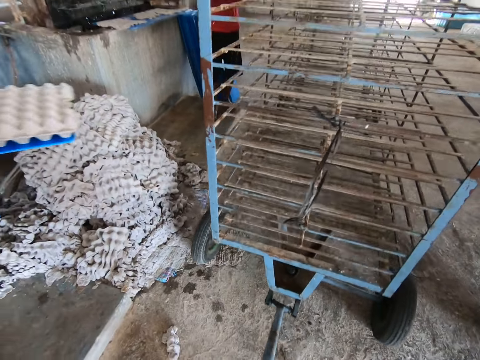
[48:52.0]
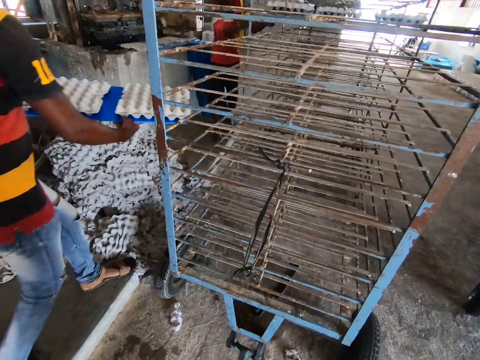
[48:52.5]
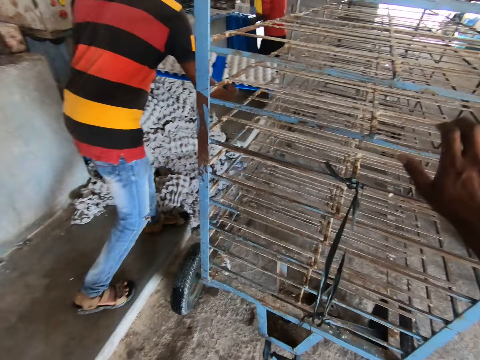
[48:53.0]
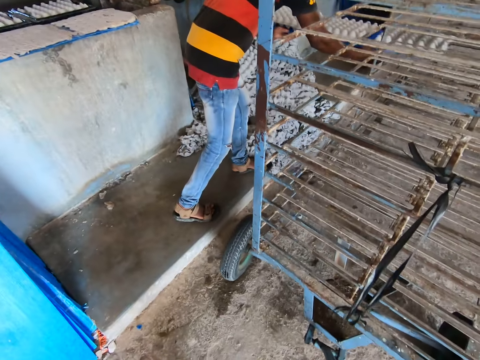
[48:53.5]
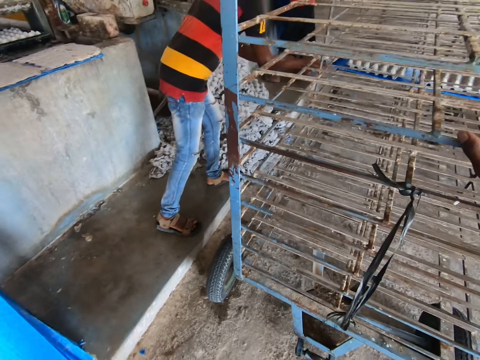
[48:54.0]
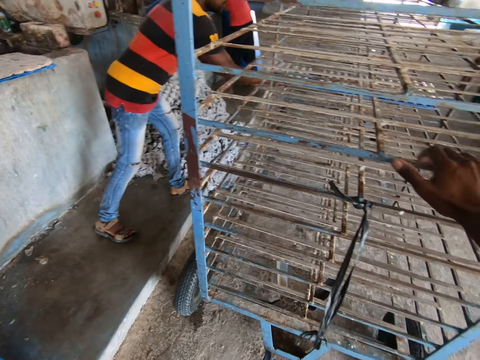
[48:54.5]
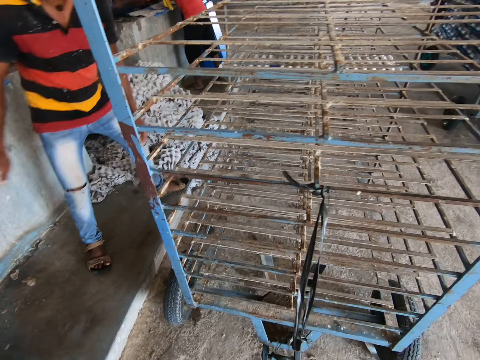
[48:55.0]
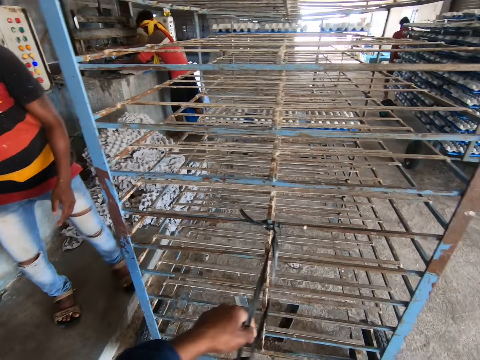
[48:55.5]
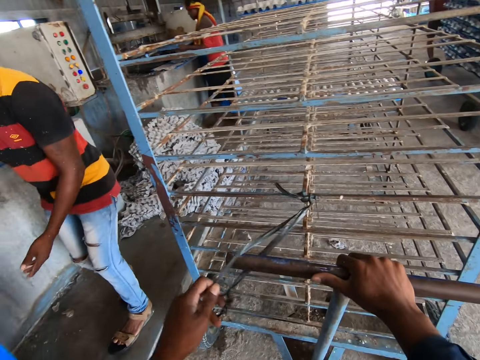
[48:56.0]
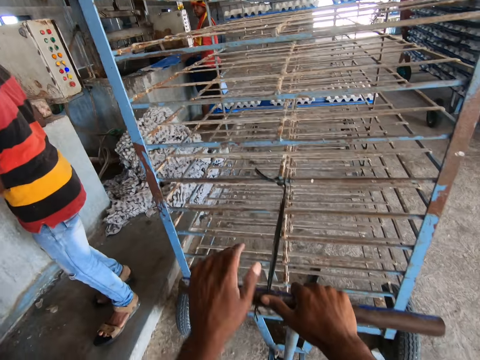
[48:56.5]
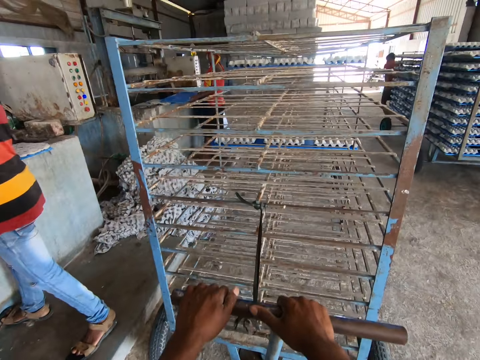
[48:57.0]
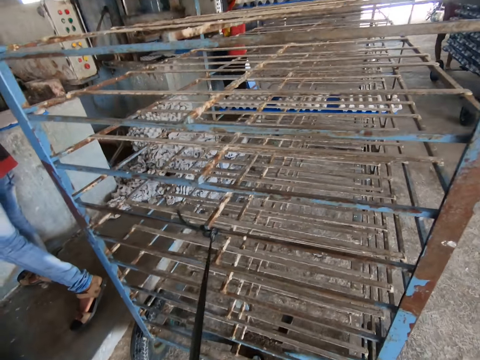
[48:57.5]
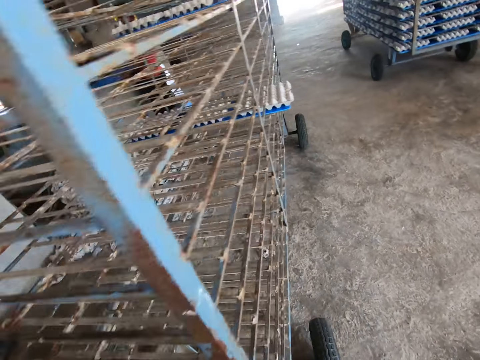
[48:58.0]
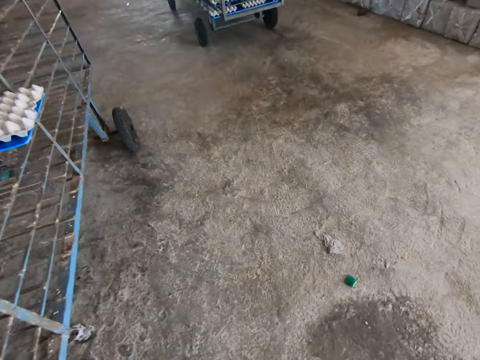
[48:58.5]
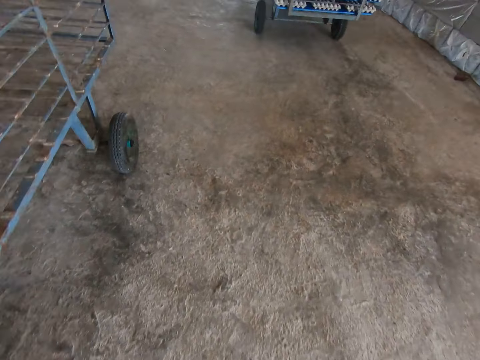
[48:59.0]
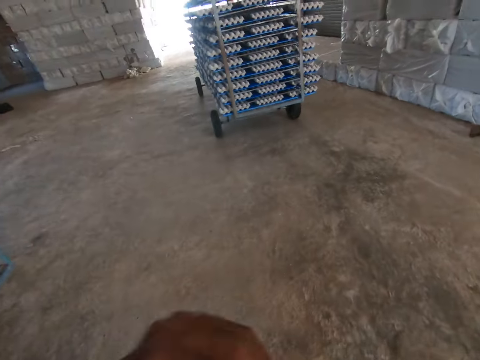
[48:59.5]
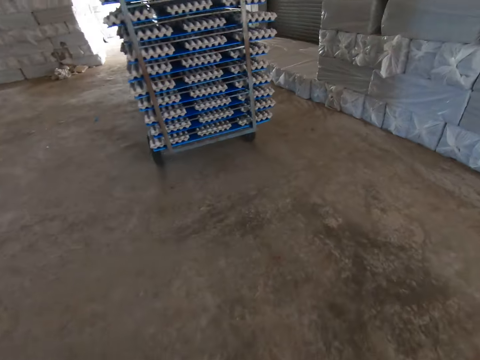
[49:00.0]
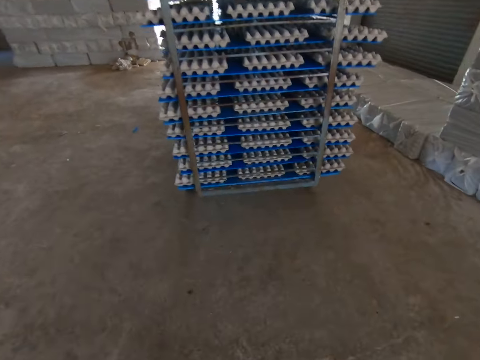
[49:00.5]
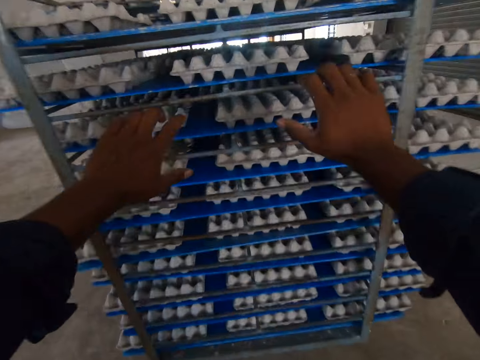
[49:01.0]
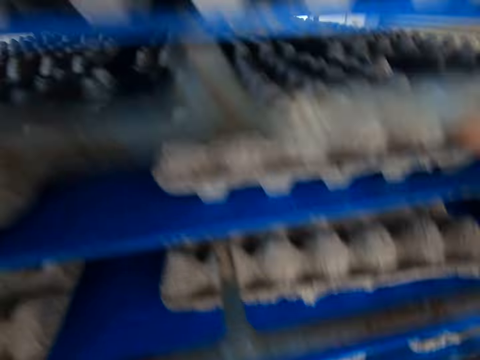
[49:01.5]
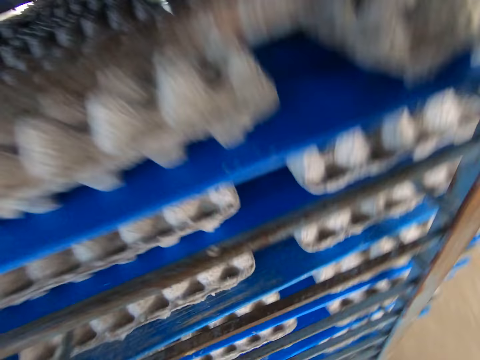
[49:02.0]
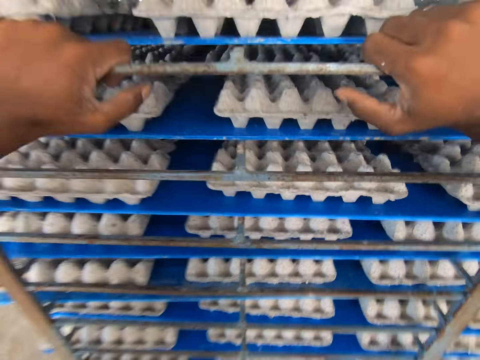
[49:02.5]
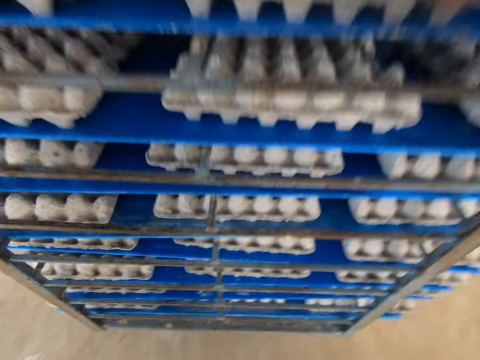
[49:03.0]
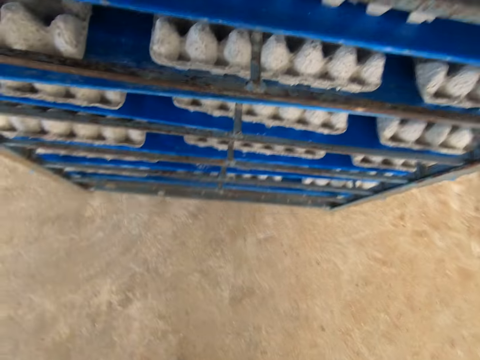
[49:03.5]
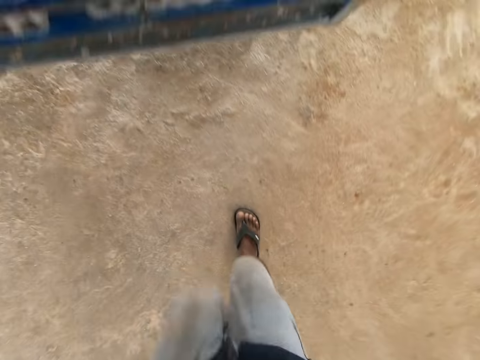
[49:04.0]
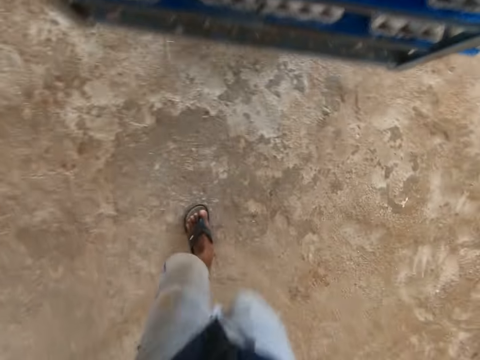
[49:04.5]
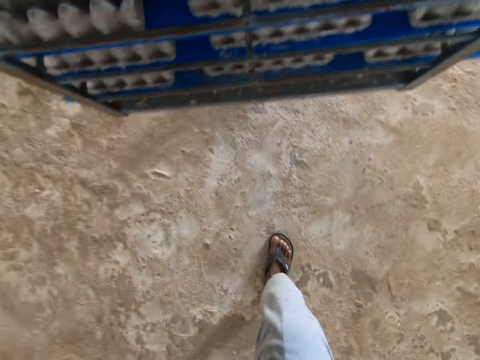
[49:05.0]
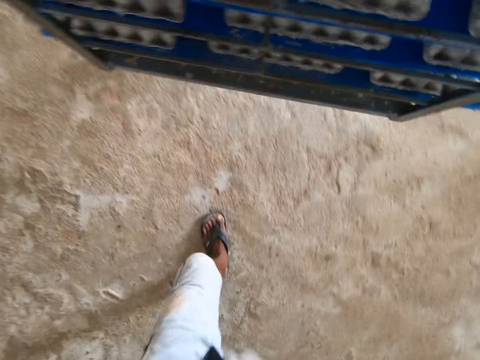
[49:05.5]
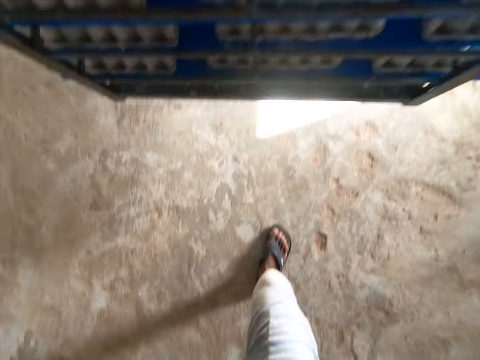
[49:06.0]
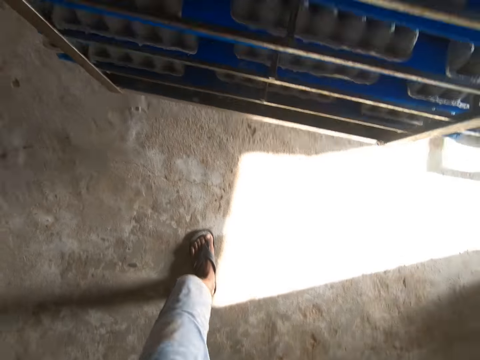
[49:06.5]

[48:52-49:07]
The man carries a tray of egg carton from the egg carton making machine with both hands. The man places the tray of egg carton on the trolley shelf with both hands. The camera wearer picks a rubber on the trolley shelf with his left hand. He hooks the trolley shelf handle in his right hand with the rubber in his left hand. The man picks the plastic tray. The camera wearer pulls the trolley shelf with both hands. He walks in the room. He pushes the trolley shelf with both hands.

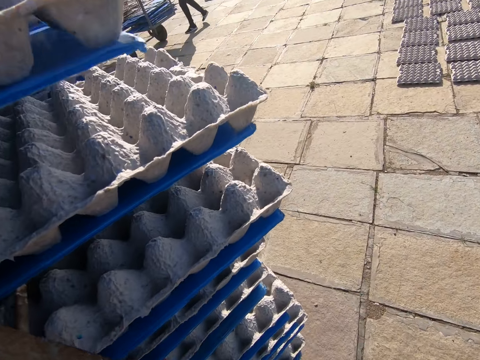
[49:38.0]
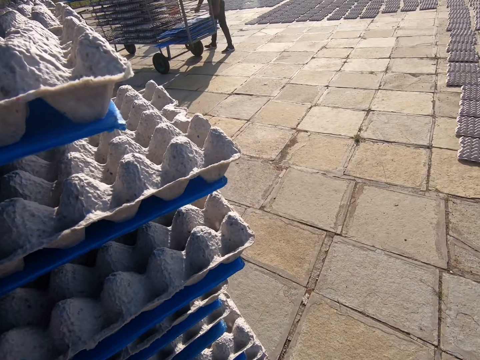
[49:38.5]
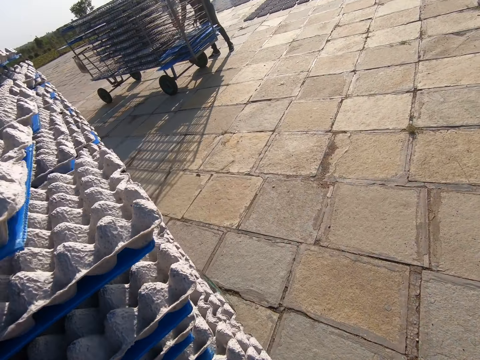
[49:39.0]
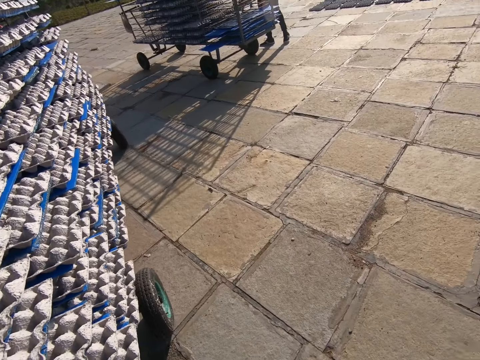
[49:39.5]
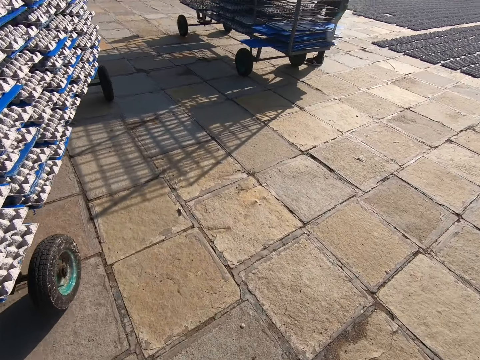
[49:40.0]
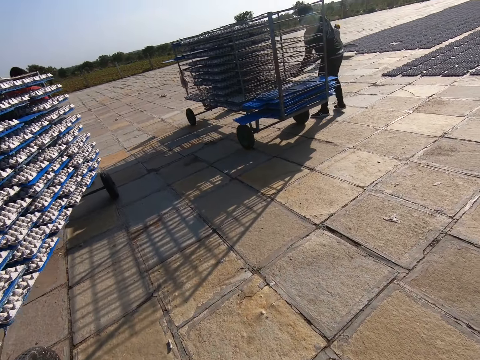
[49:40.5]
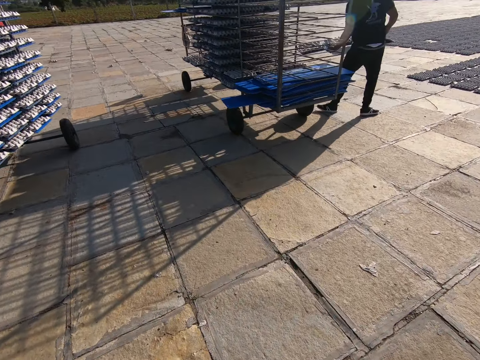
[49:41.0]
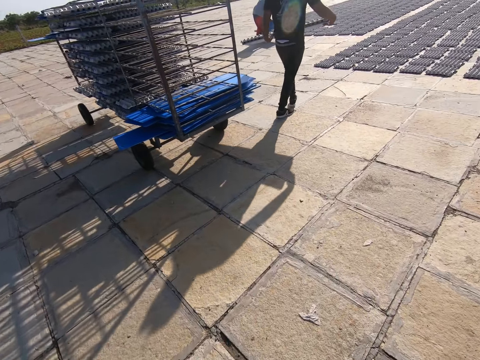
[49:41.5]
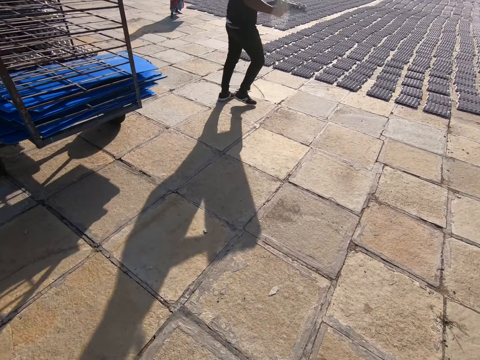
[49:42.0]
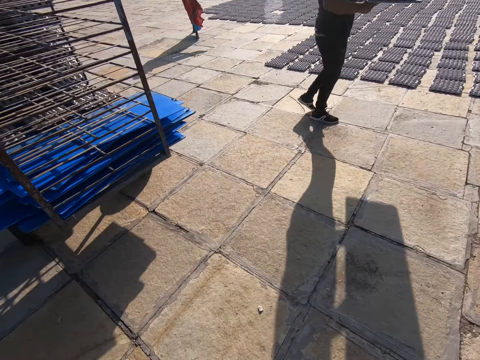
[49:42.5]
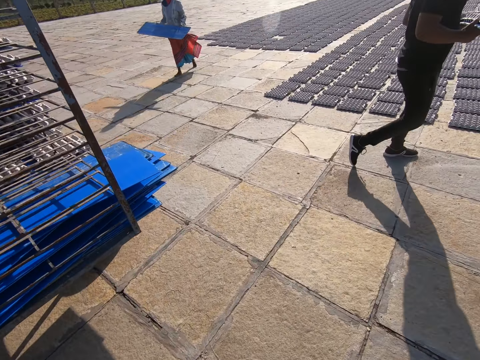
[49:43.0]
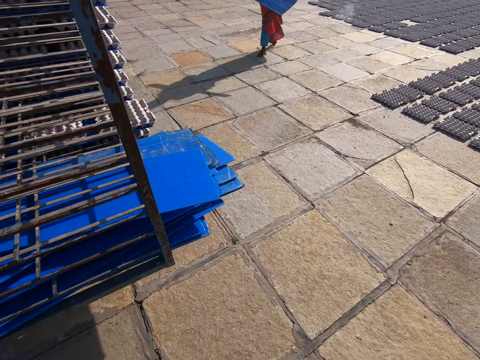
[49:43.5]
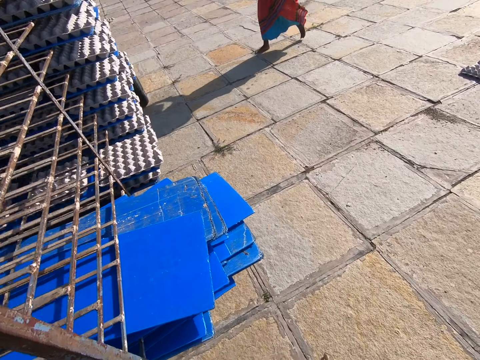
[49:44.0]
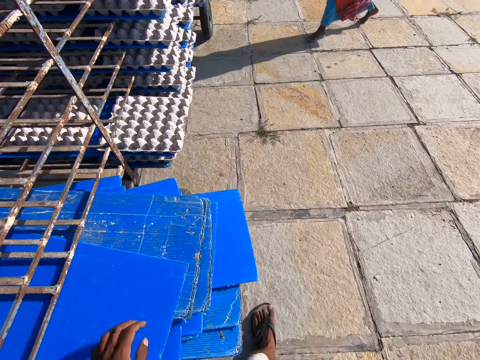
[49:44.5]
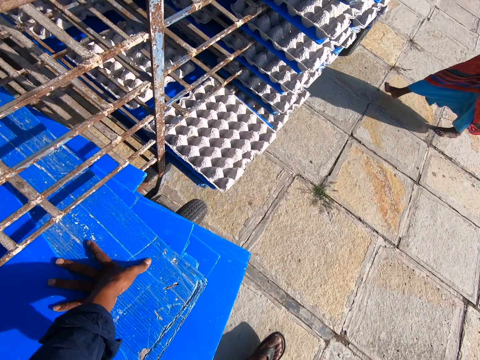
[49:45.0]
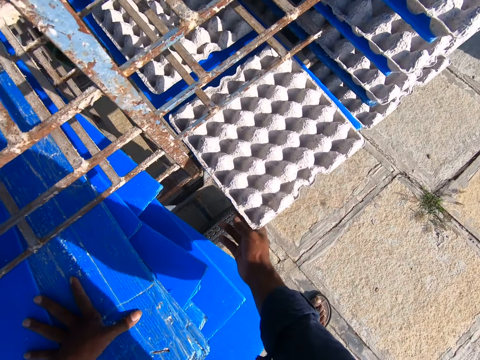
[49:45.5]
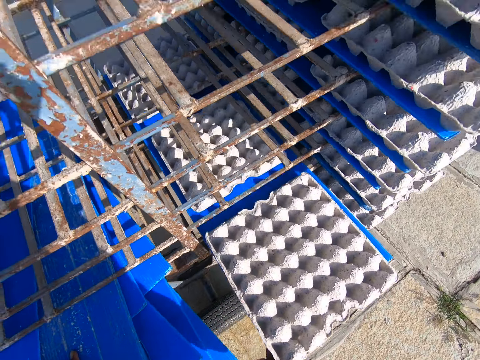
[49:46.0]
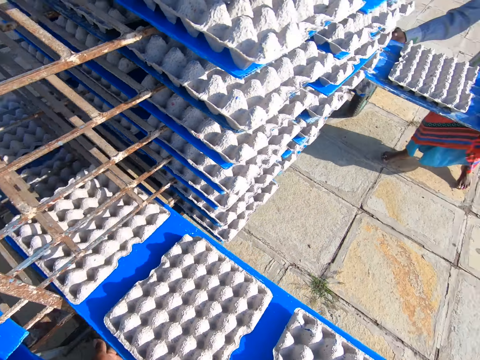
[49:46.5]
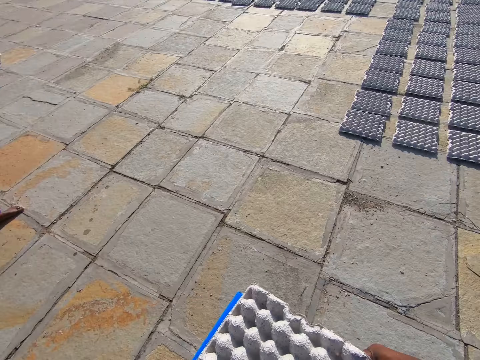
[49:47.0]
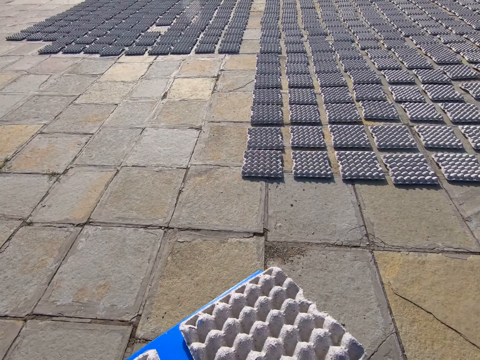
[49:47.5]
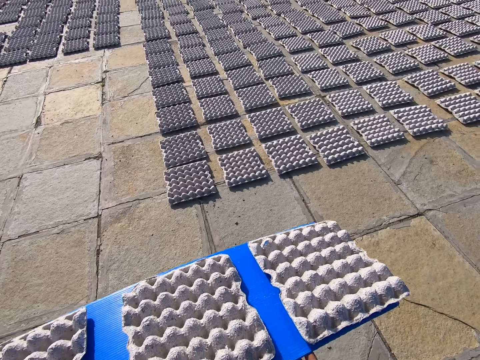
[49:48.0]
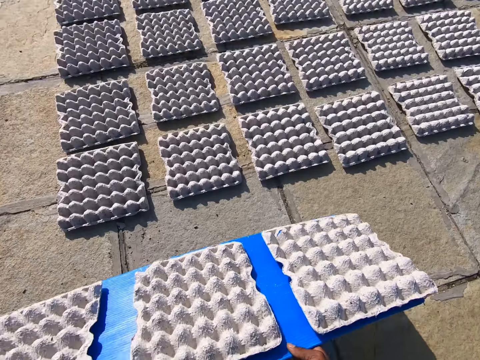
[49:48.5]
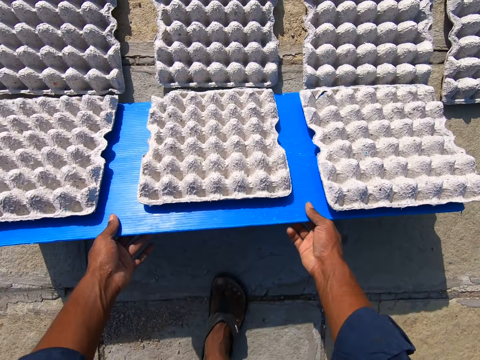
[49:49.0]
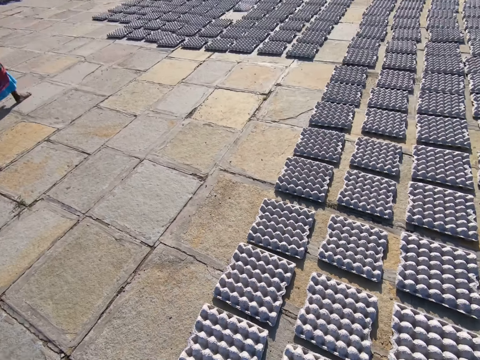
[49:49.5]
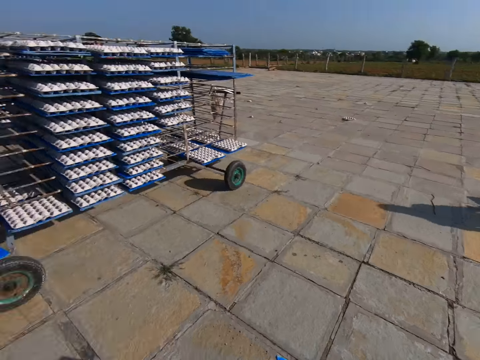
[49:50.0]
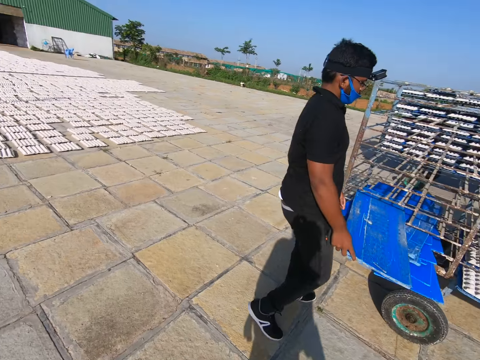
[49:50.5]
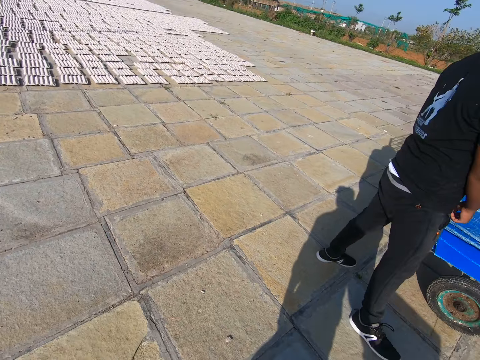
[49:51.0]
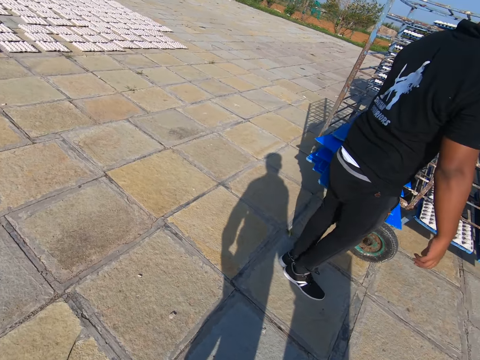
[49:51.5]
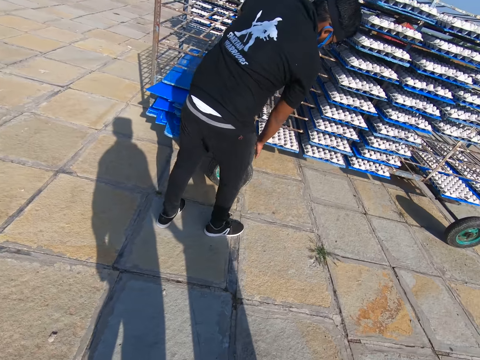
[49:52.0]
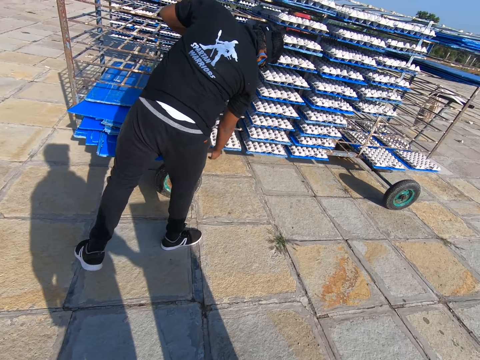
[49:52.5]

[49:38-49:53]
The camera wearer walks in the compound. A man picks a tray of egg carton from a trolley shelf with both hands. A woman carries a tray with both hands. The camera wearer places his left hand on some tray in a shelf. He takes out a tray of egg crates from the rack with his right hand. He takes out the tray of egg crates from the rack with both hands. Another woman takes out a tray of egg crates from the rack with both hands. The camera wearer places the egg crates on the ground with the tray in both hands. Another man slides a tray into the rack with his right hand. The camera wearer walks around the field.
